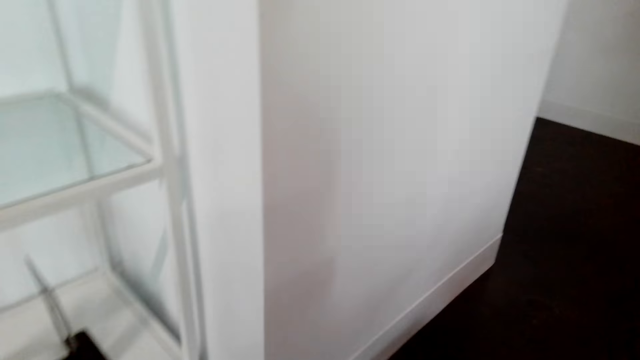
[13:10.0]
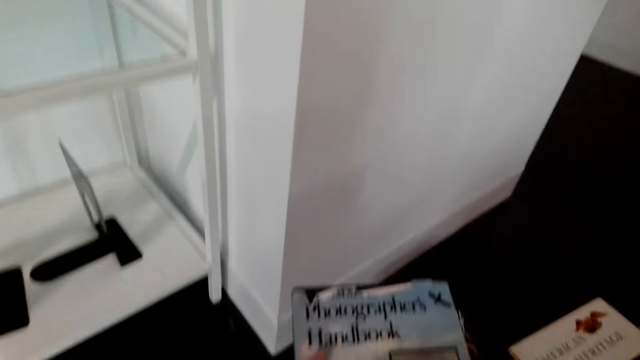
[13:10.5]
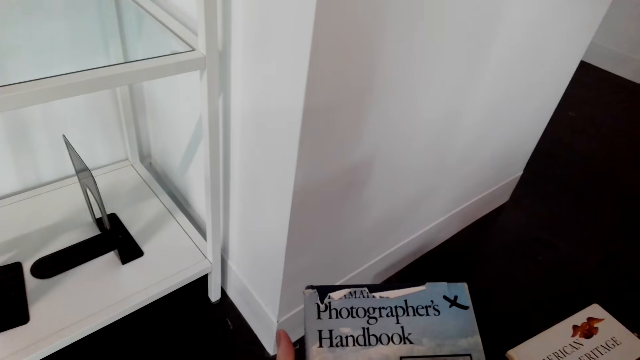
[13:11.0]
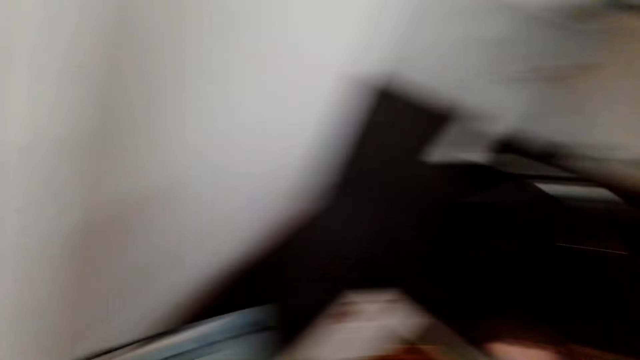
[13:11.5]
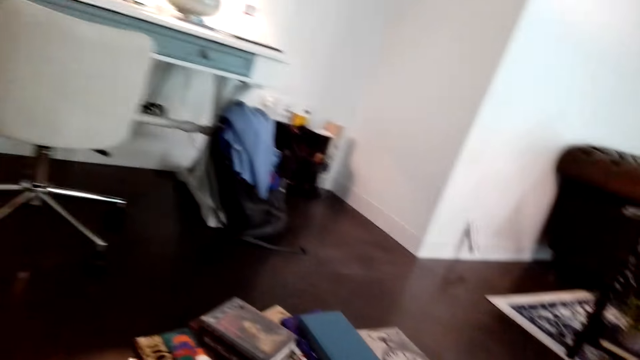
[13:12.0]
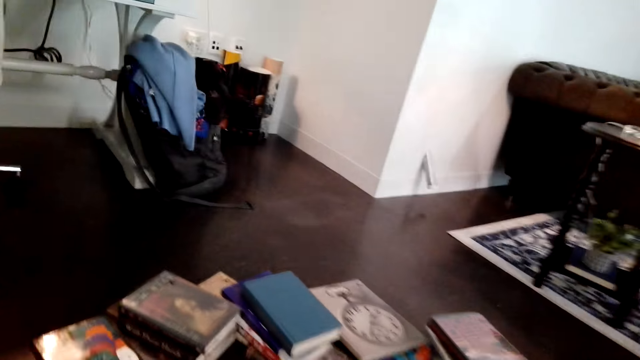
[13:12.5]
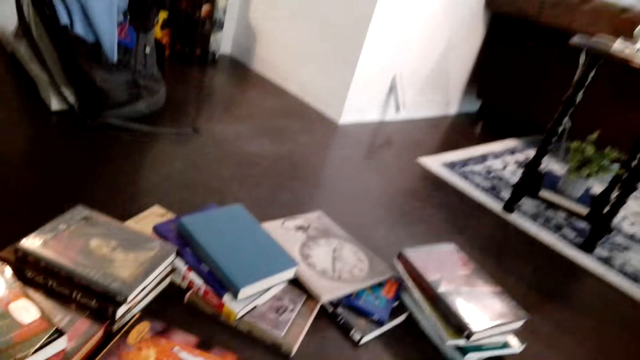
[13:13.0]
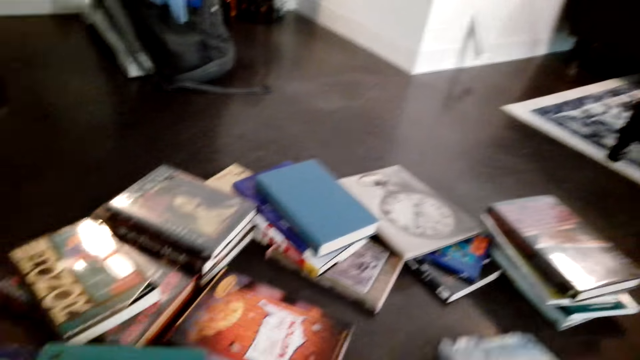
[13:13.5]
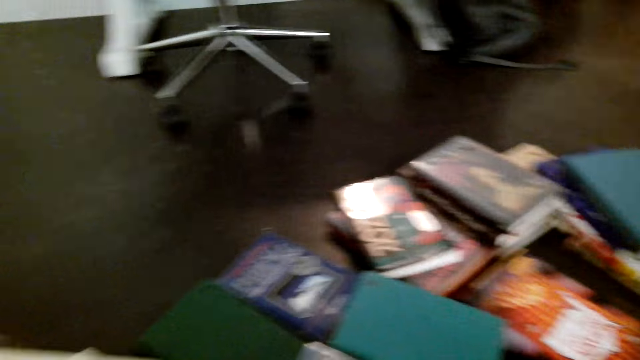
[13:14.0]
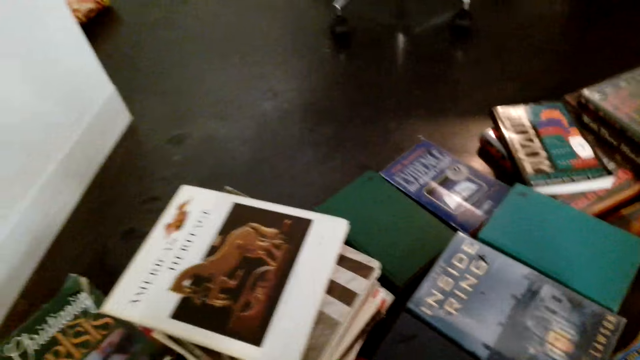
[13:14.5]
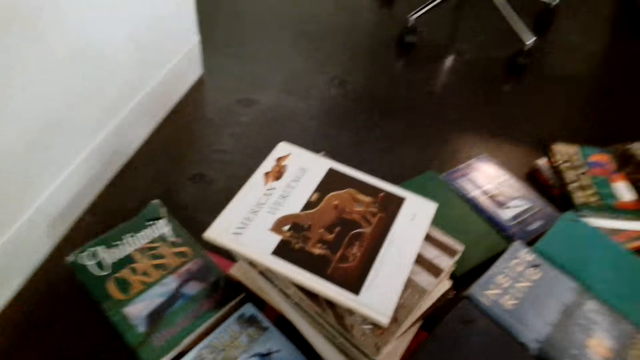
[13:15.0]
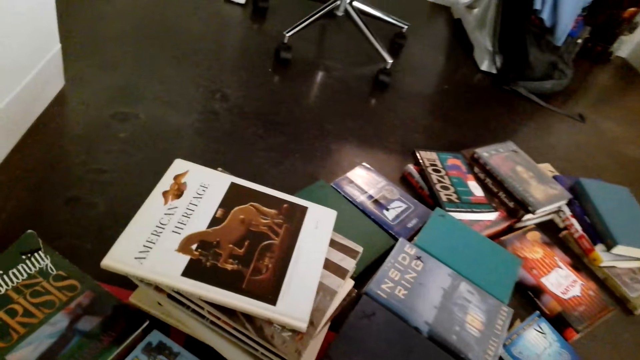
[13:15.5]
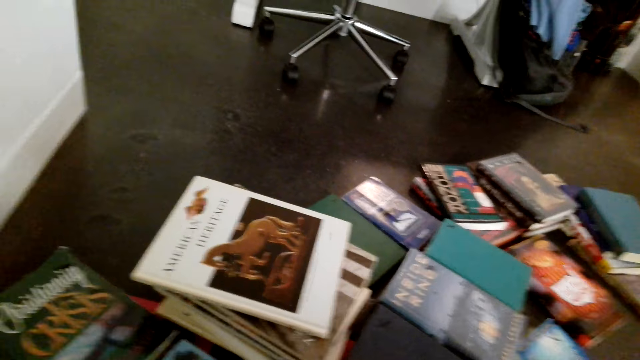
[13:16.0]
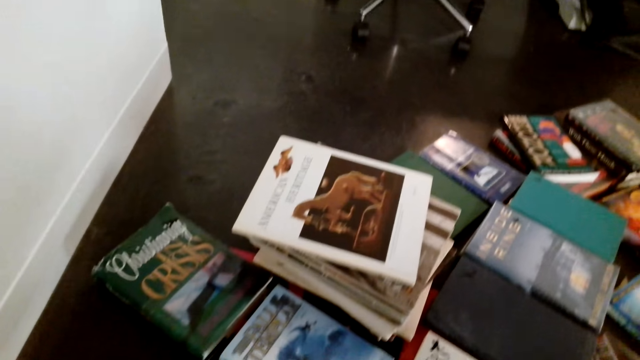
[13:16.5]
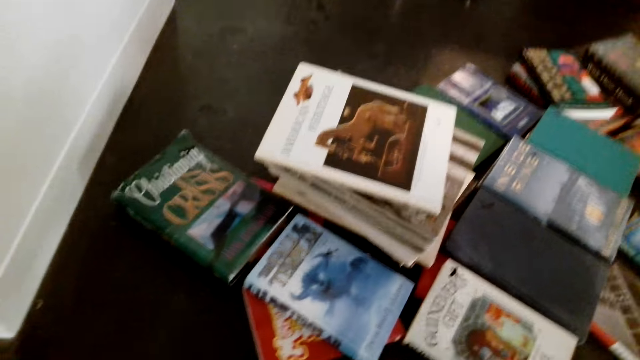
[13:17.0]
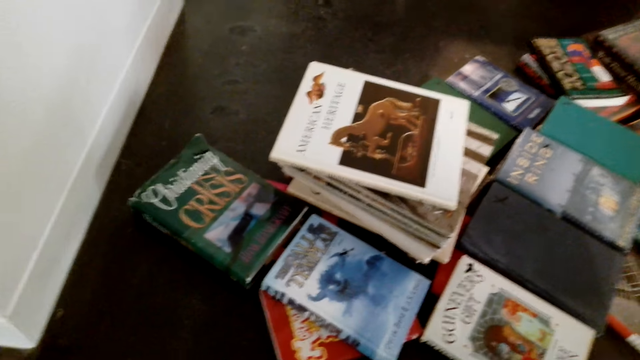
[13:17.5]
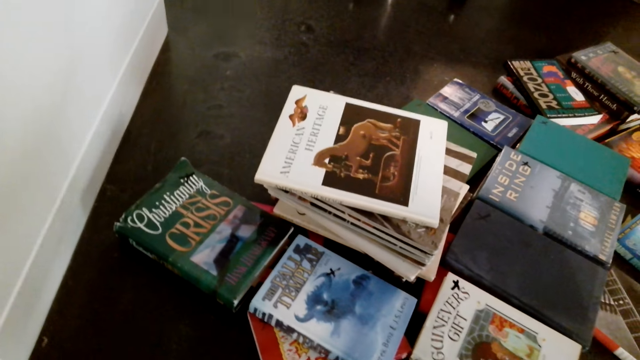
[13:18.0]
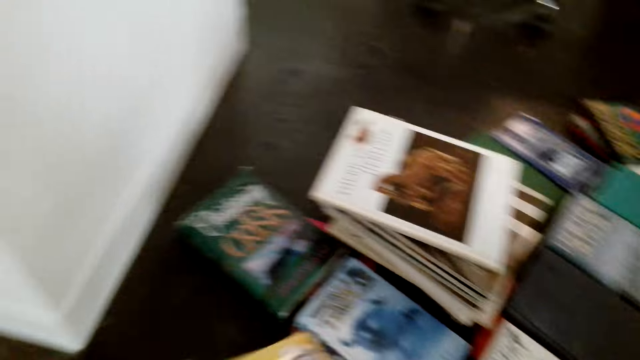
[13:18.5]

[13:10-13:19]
The camera wearer holds a book. They read the book cover. They look at the books on the floor.

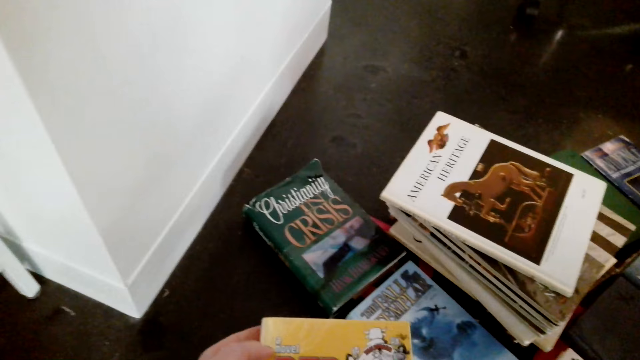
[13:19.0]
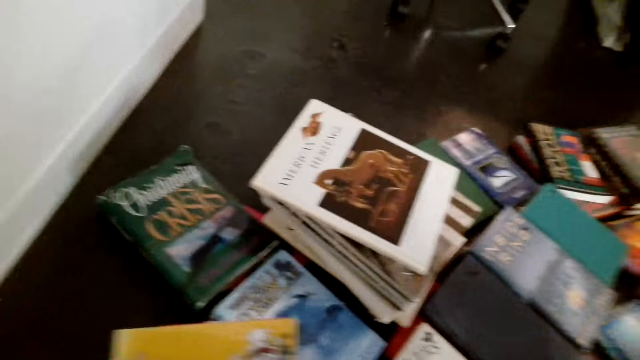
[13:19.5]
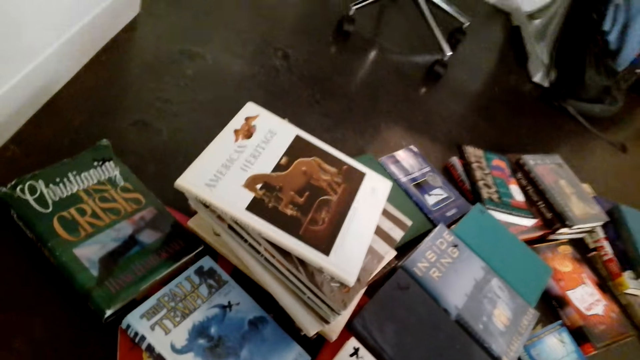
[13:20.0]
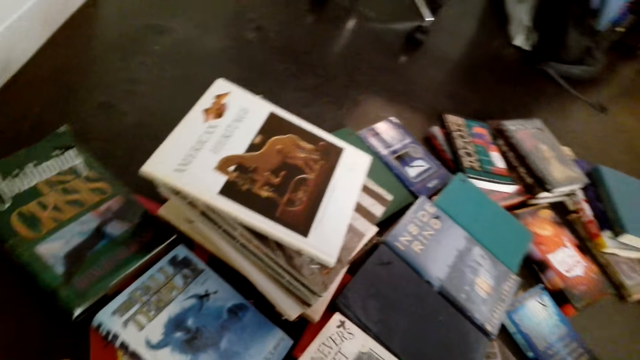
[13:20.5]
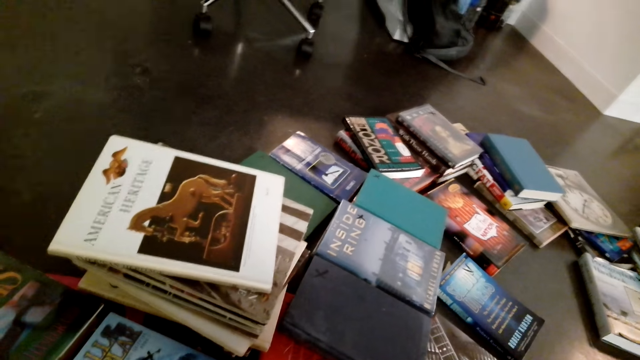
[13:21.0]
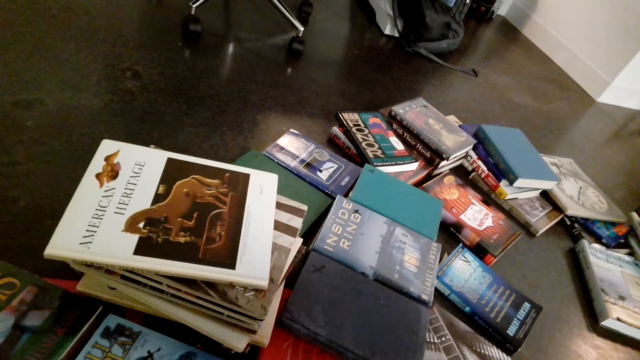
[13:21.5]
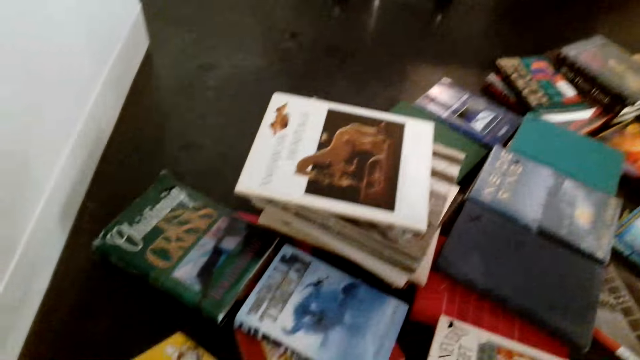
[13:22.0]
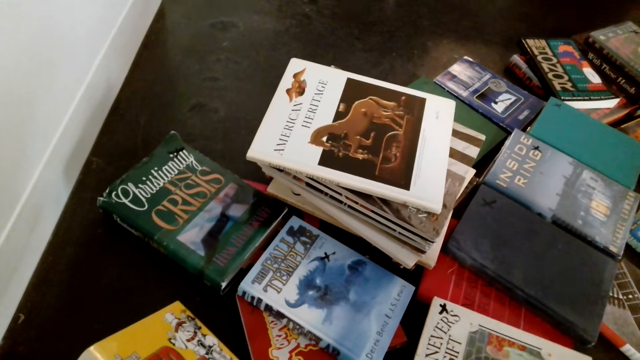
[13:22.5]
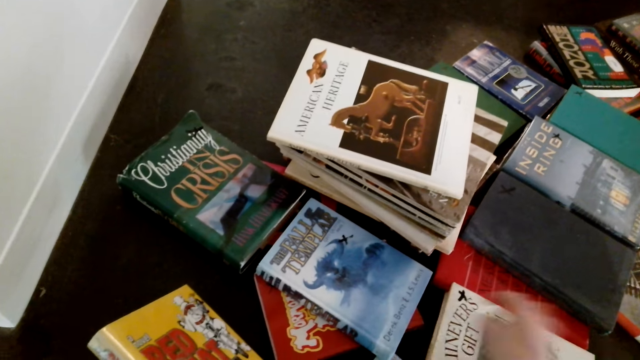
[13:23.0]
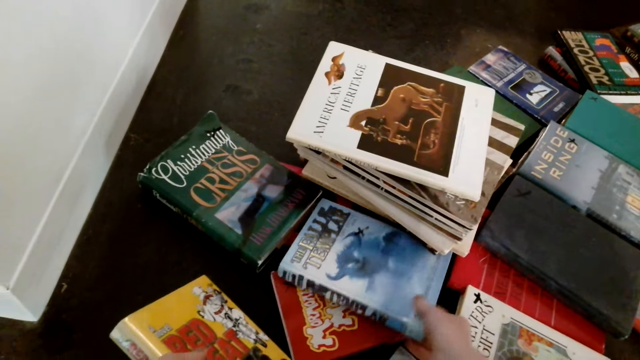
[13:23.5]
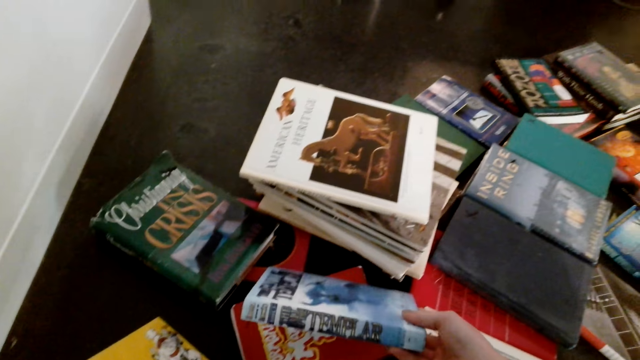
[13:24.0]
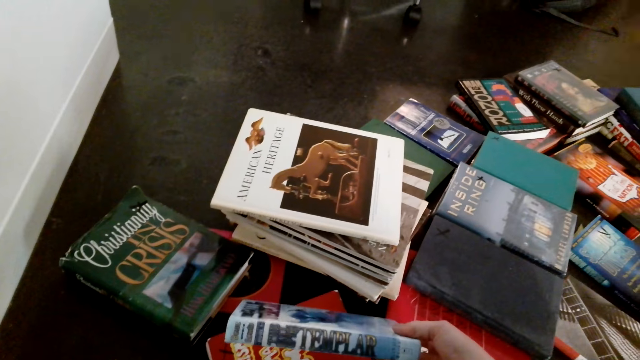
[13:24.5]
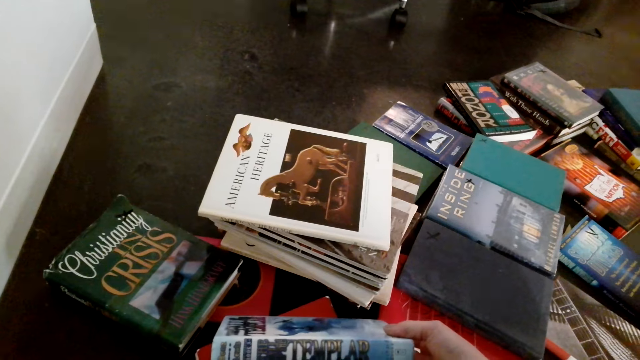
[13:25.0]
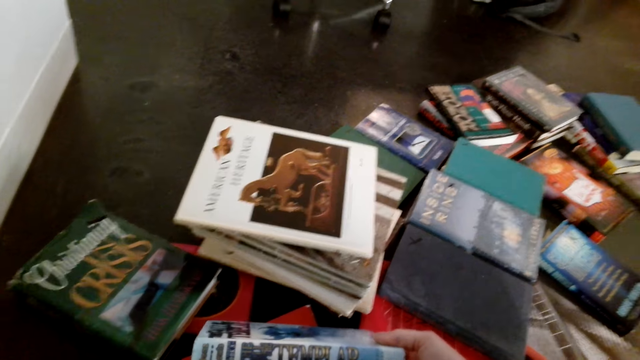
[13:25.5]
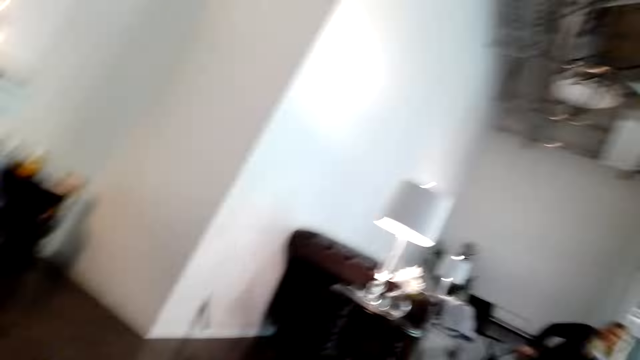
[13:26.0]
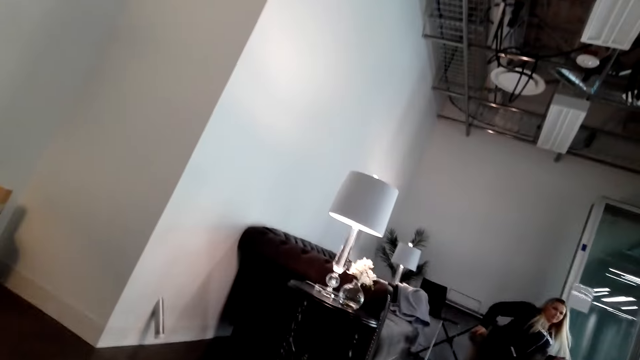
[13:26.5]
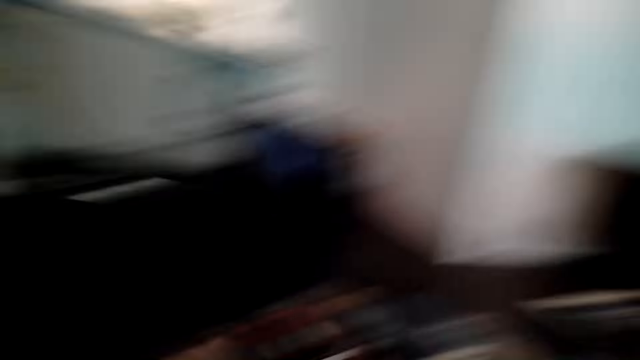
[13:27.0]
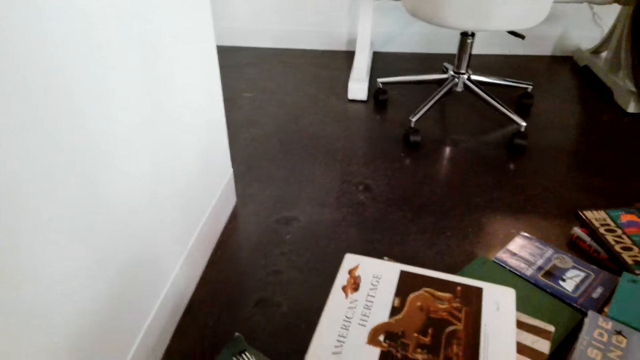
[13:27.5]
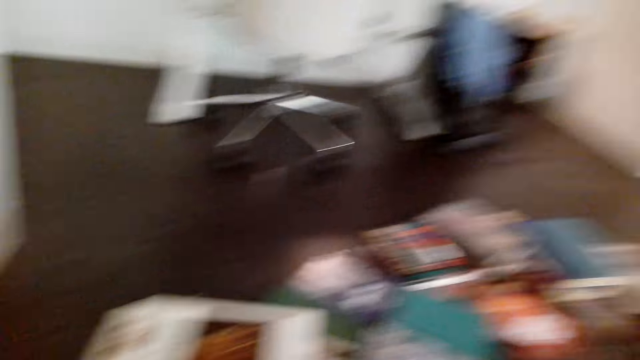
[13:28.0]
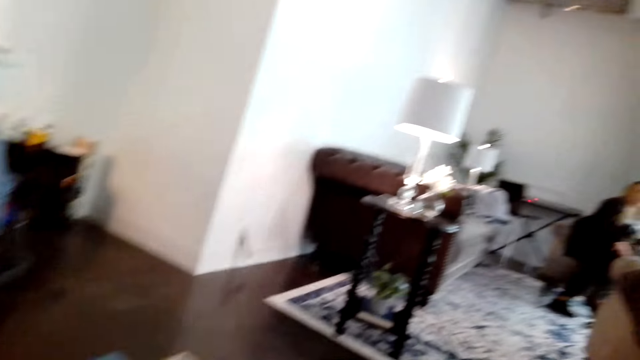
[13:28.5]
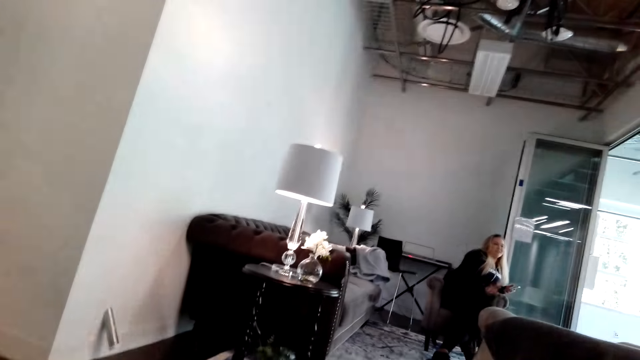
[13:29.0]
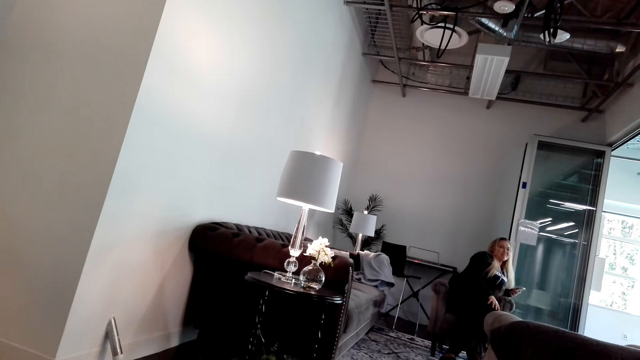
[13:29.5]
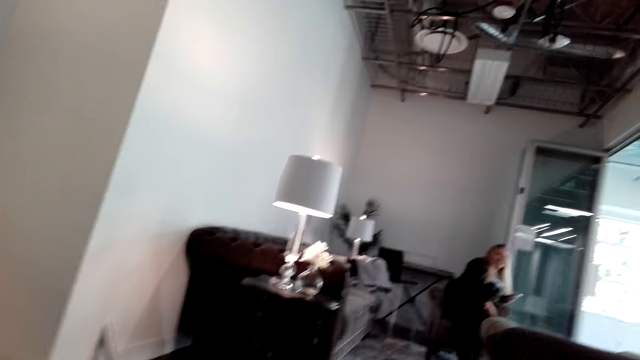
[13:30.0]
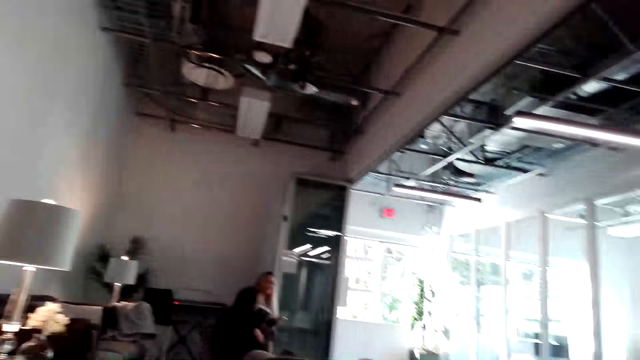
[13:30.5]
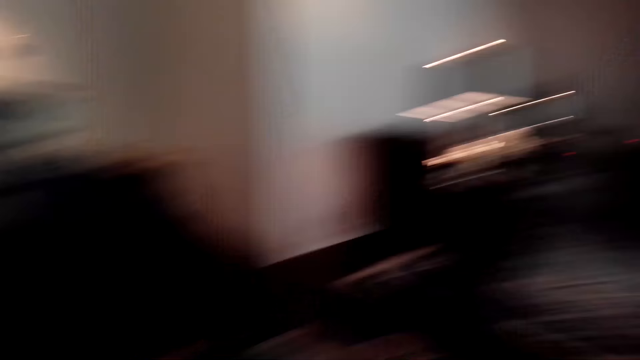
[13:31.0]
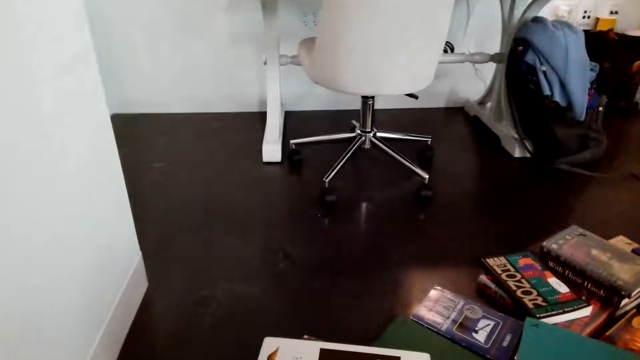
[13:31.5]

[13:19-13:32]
The camera wearer holds a book. They look at the books on the floor. A woman speaks to the camera wearer. The camera wearer touches a book on the floor. They lift the book. They look at the book. They look around. They look at the woman. They speak to the woman. They look at the books on the floor. They look at the woman. The woman speaks to the camera wearer.
